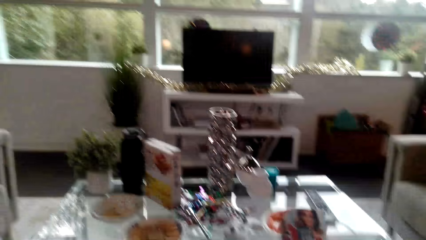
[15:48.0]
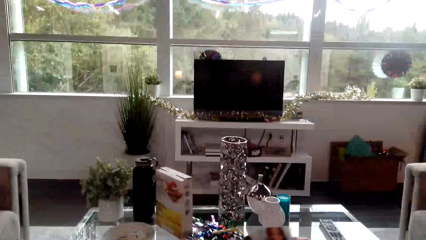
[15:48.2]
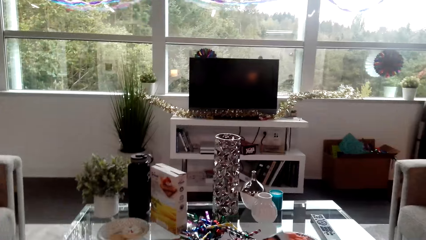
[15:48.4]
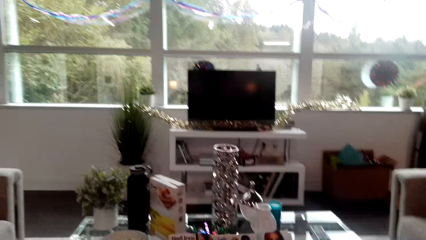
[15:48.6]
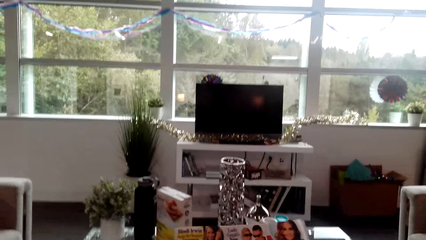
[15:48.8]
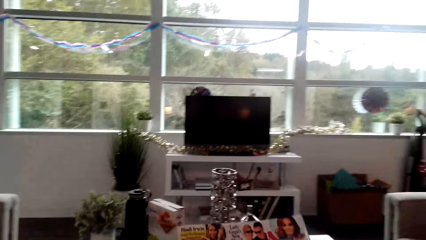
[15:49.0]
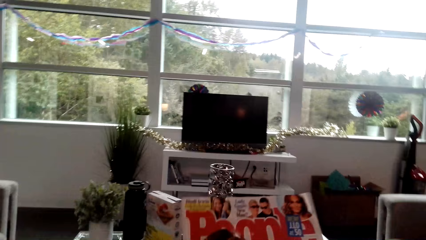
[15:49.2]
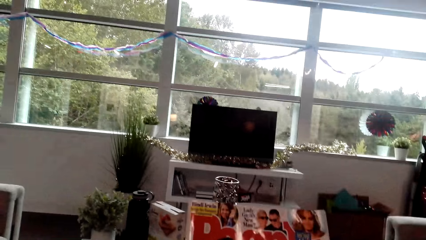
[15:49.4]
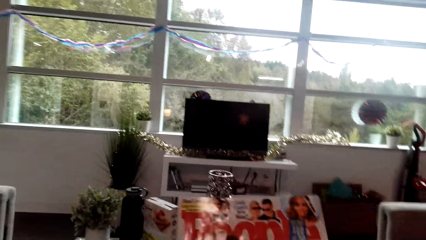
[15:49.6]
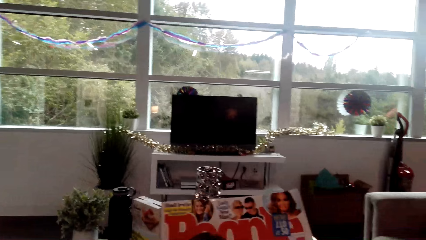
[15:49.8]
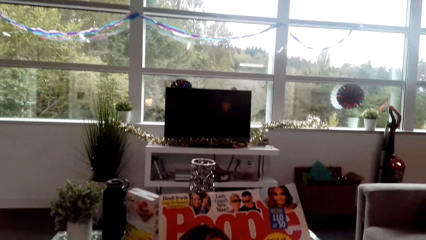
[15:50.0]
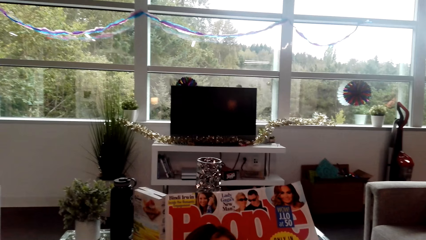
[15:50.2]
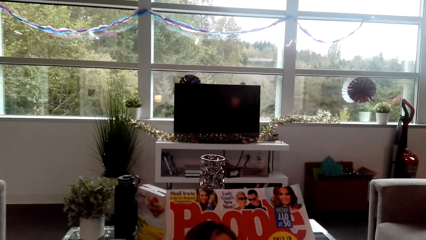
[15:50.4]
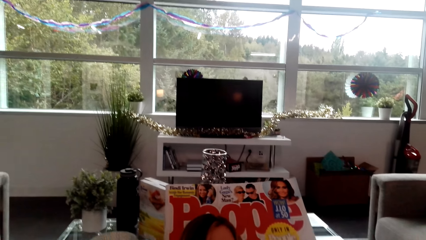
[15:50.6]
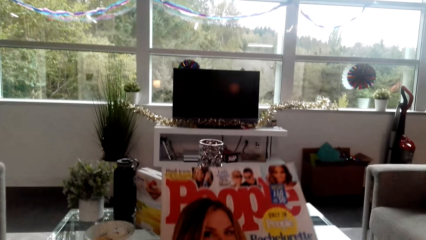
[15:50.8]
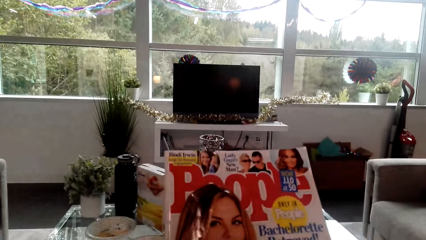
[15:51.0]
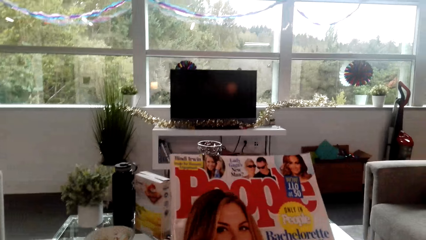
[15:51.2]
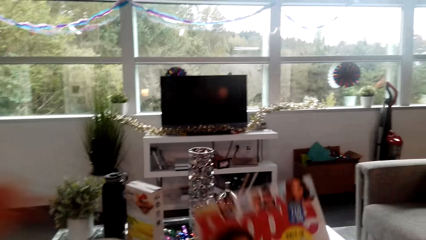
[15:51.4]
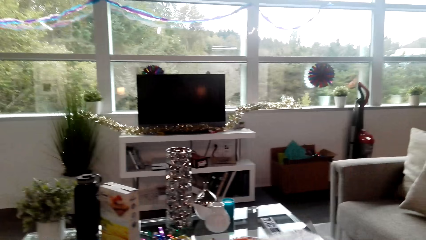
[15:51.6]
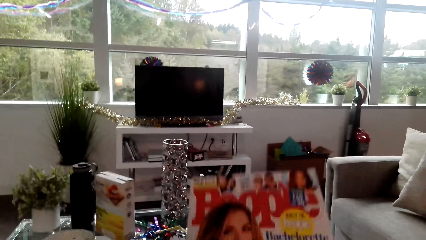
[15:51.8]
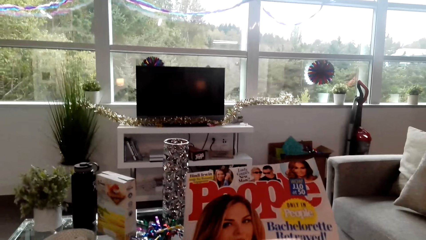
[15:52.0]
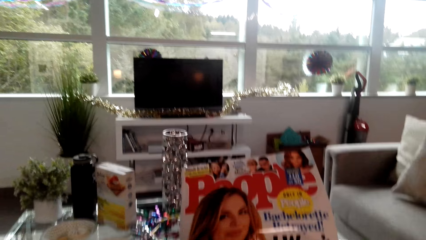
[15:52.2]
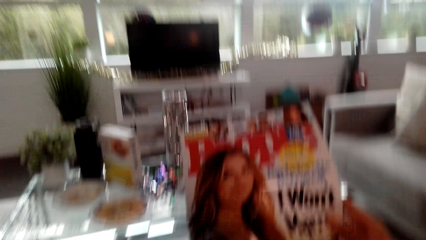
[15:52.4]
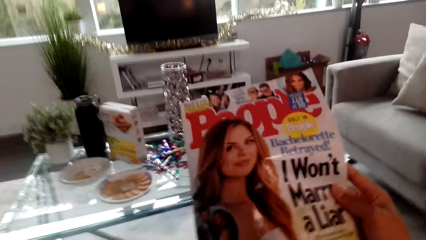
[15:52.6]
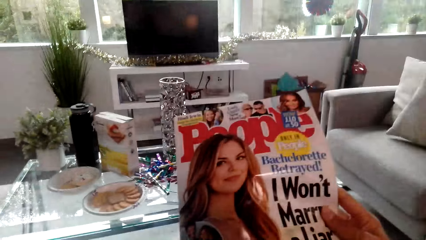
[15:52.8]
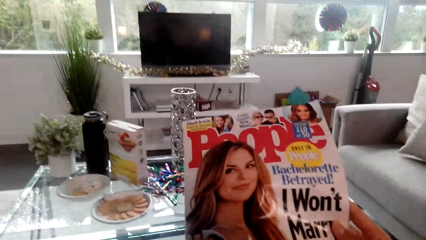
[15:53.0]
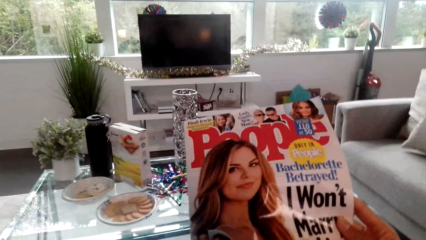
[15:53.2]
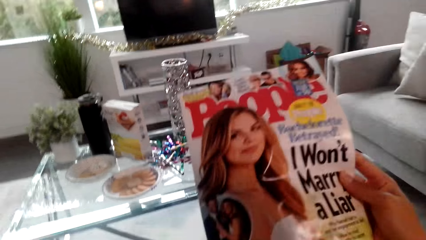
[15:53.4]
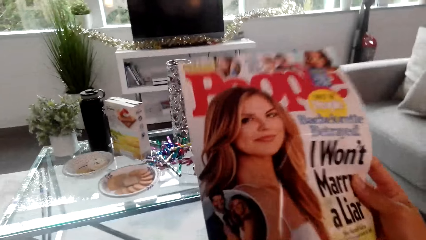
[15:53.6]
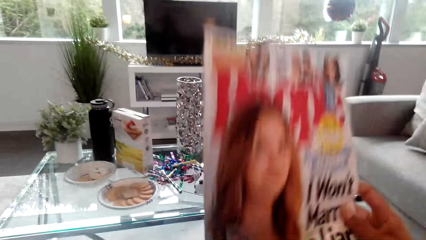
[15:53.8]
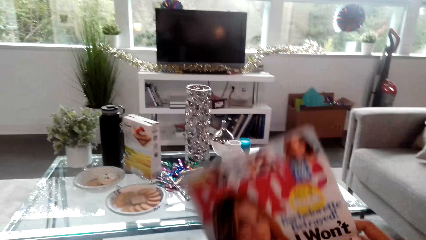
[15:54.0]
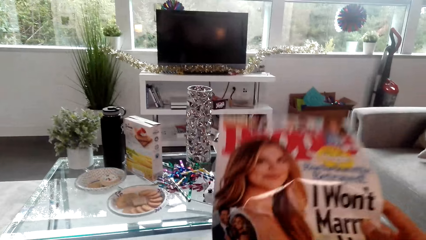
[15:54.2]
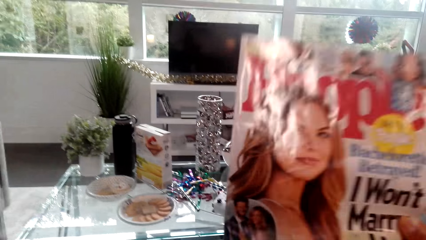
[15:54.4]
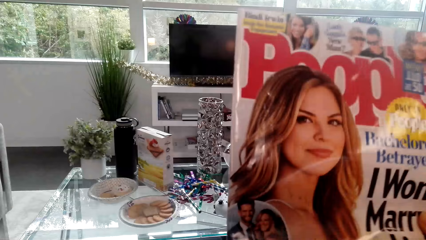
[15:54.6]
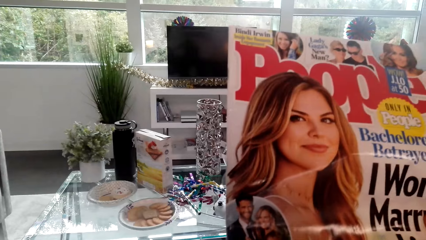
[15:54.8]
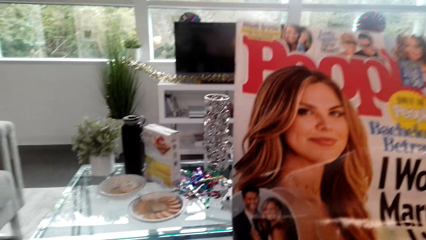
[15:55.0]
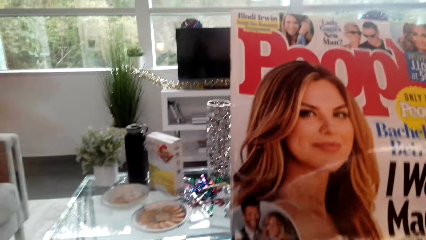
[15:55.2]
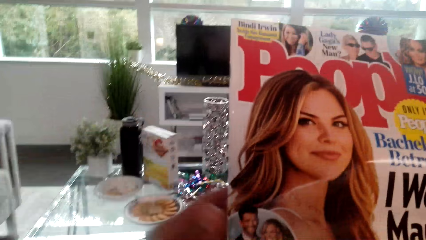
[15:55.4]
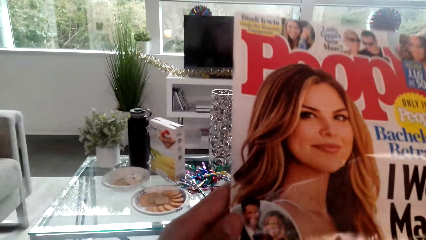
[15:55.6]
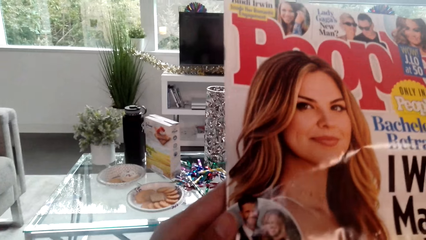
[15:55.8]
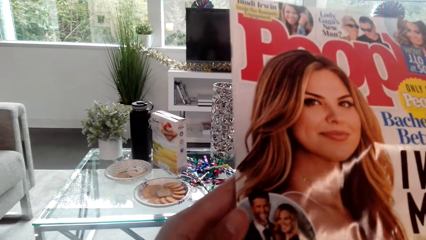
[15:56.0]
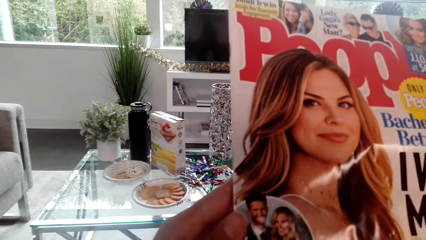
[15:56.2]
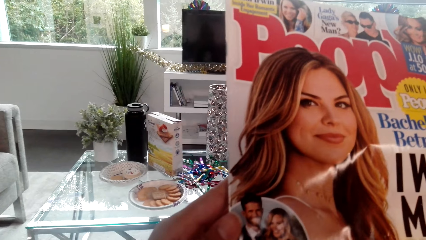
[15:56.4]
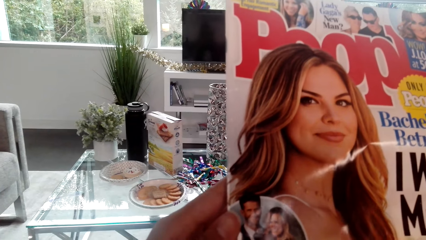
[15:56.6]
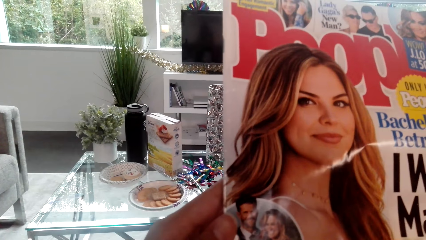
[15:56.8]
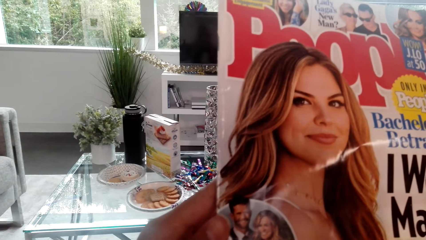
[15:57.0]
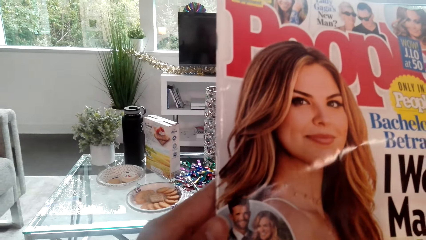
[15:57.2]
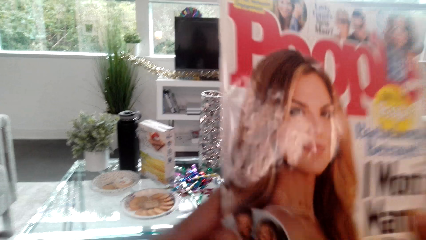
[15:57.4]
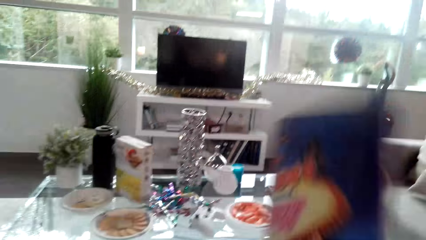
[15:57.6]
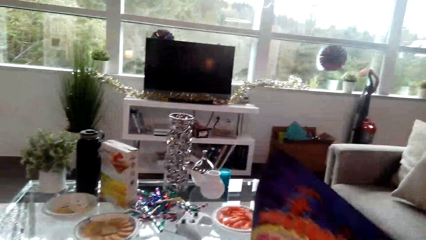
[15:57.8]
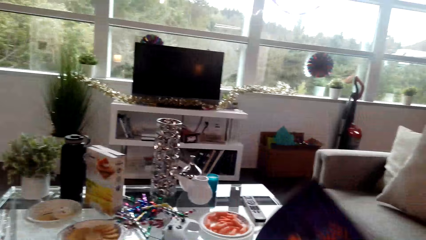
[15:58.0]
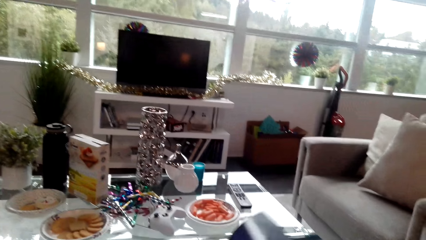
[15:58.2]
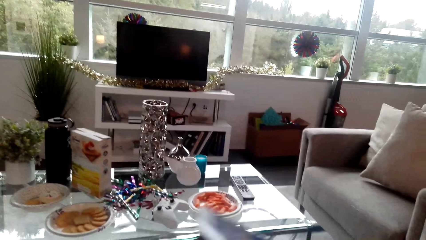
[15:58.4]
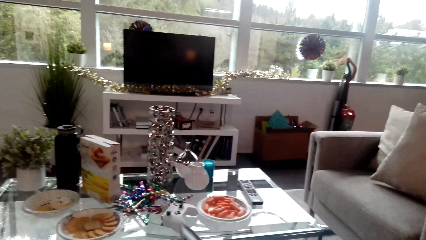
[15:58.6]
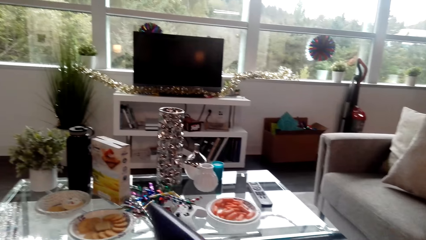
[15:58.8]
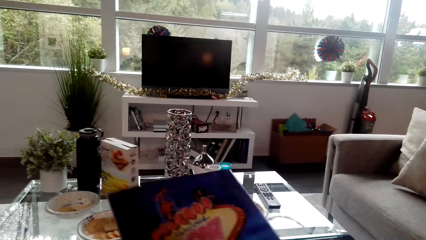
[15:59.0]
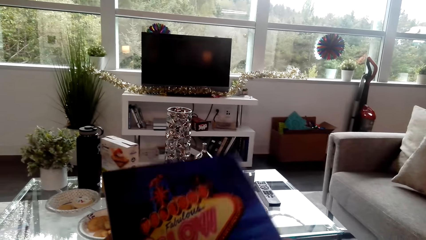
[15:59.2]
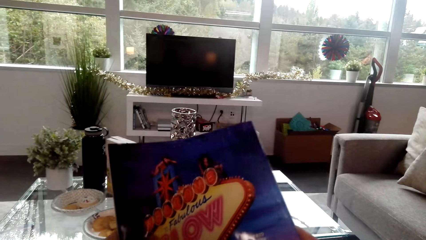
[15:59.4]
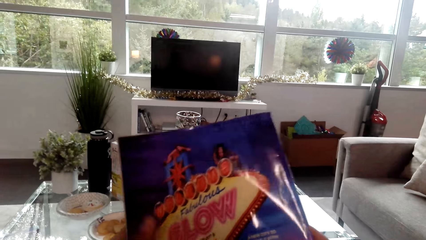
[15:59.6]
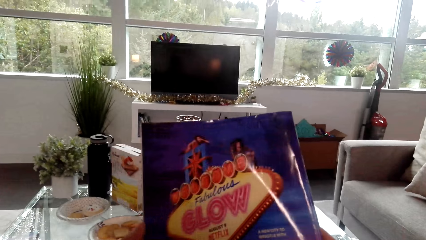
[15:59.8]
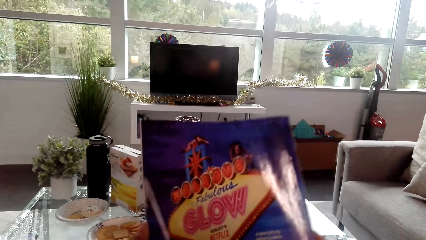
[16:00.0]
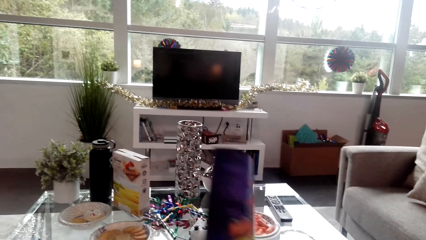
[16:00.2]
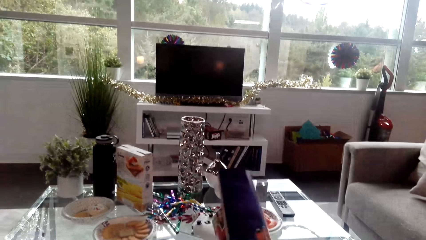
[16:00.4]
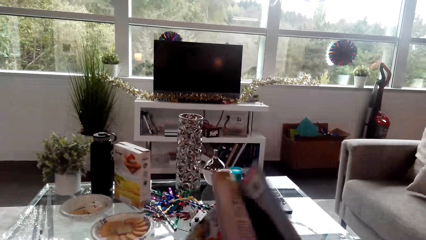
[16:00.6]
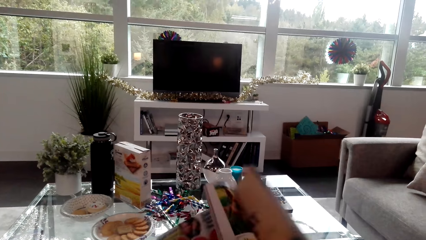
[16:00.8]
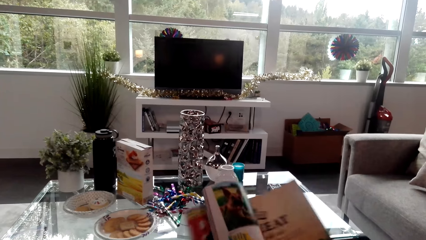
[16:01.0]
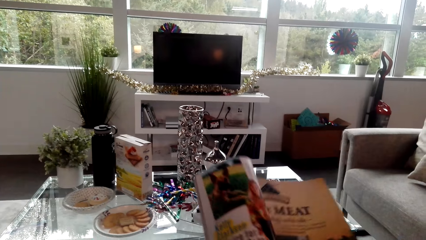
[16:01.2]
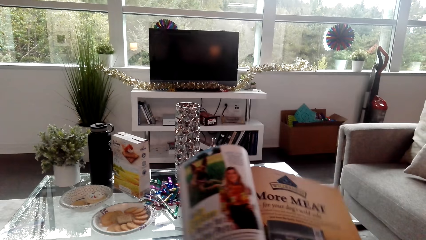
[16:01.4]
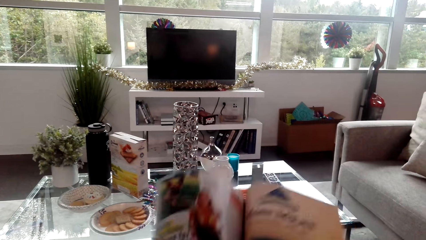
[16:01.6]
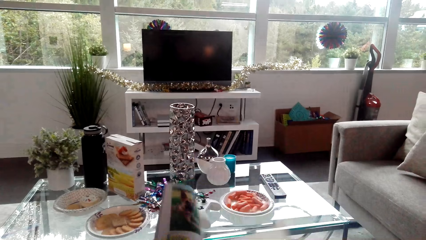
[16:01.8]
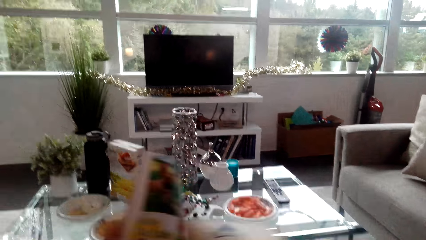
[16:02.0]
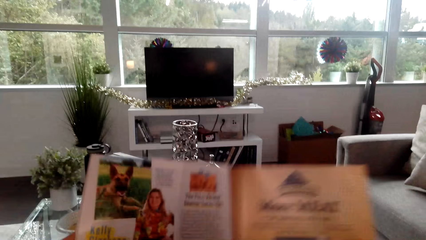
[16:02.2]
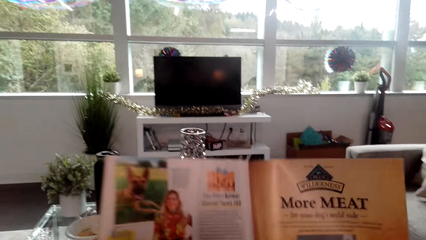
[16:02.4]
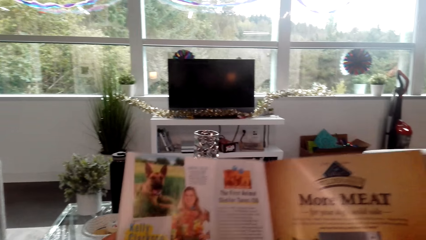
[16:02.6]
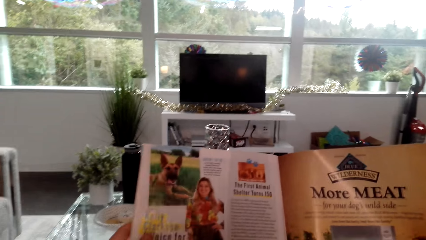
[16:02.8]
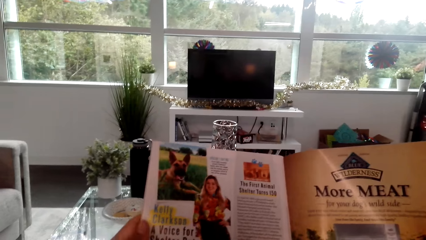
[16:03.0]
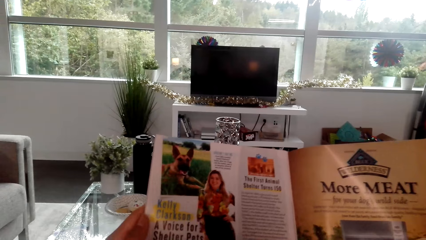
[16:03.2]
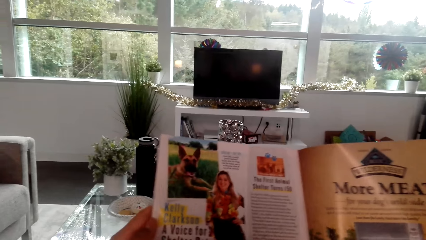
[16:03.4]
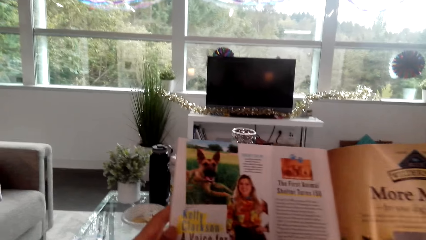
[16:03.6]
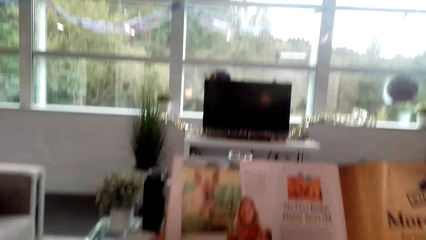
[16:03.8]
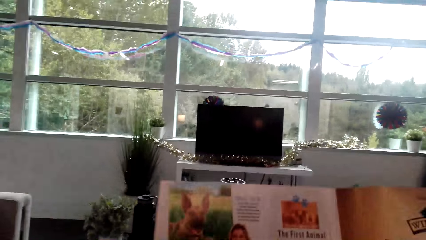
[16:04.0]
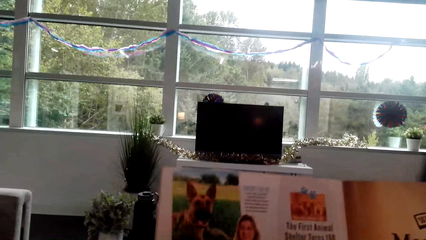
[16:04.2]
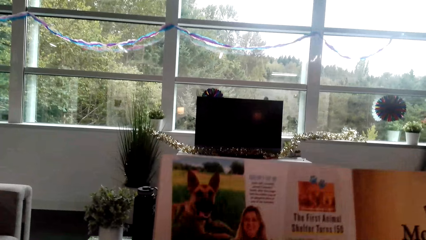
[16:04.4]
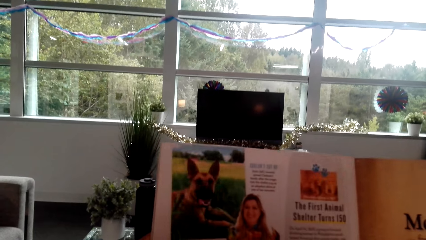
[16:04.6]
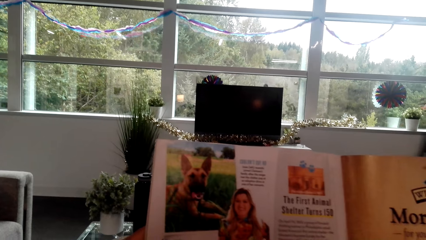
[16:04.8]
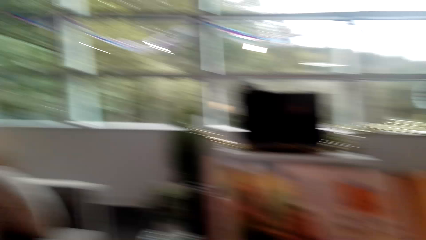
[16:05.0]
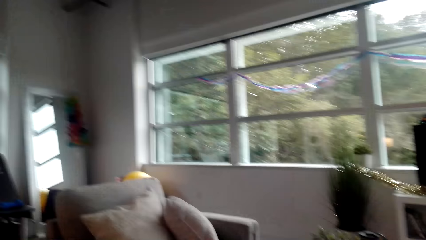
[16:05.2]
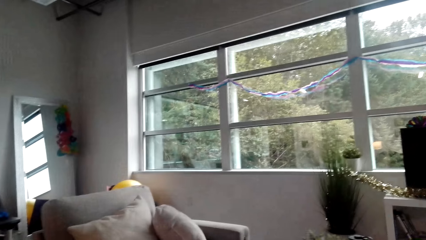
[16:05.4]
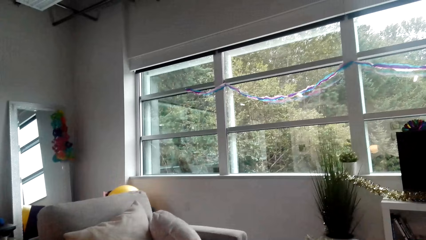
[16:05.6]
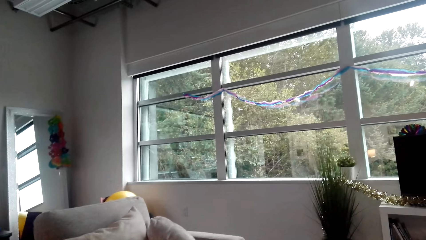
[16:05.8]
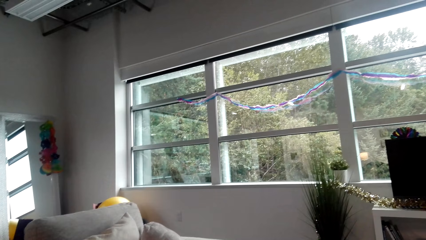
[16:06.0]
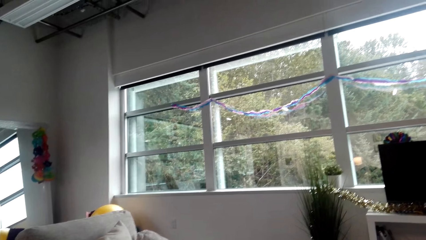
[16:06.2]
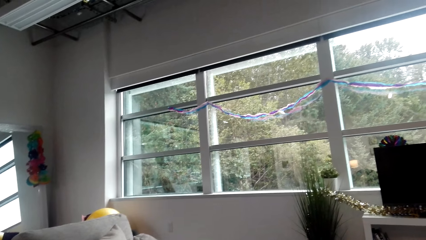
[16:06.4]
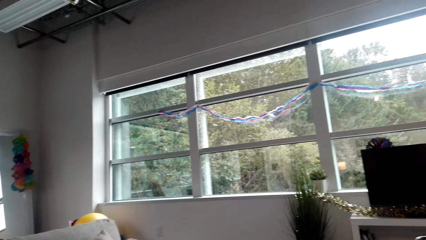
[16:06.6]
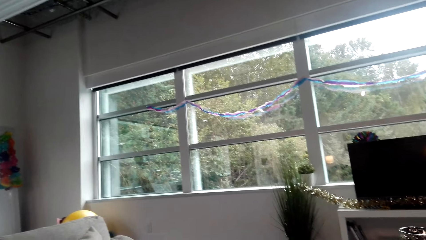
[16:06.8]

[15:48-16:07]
The camera wearer picks up a magazine and looks at the magazine. They open the magazine and read the magazine.
